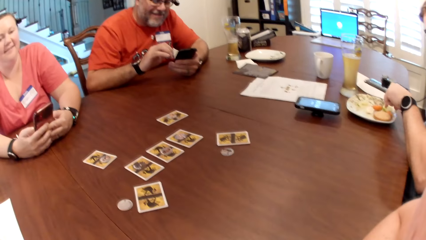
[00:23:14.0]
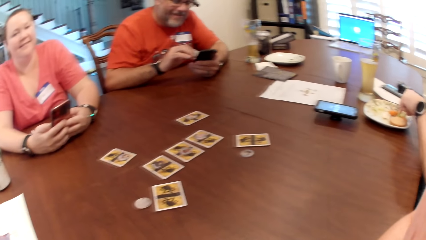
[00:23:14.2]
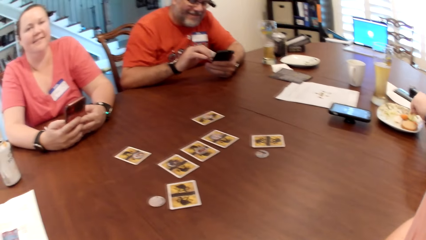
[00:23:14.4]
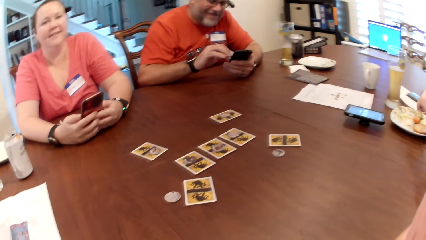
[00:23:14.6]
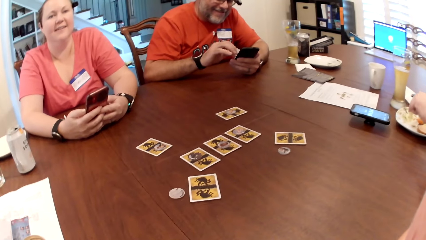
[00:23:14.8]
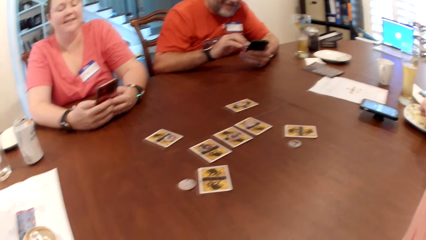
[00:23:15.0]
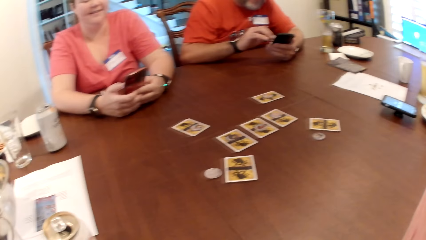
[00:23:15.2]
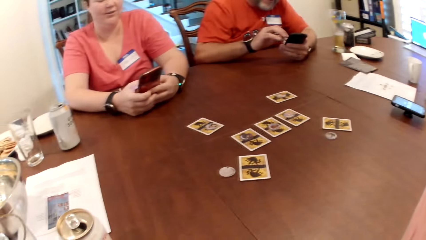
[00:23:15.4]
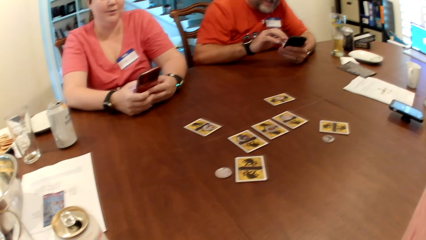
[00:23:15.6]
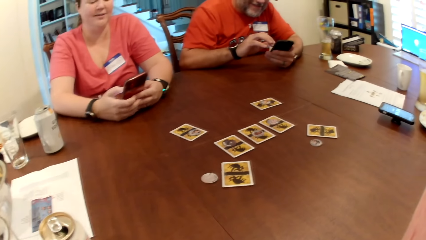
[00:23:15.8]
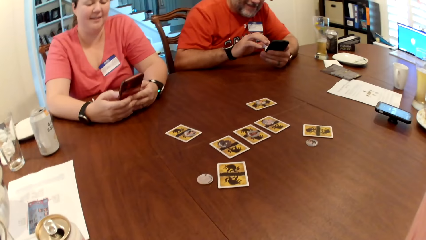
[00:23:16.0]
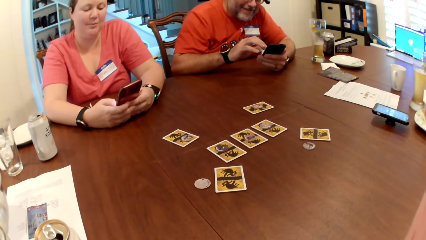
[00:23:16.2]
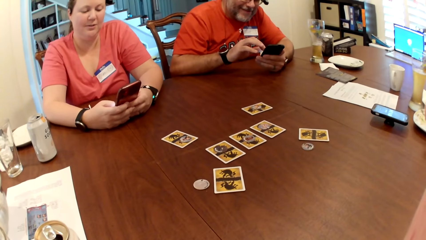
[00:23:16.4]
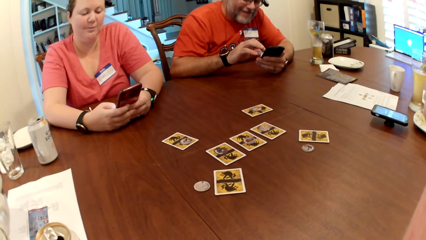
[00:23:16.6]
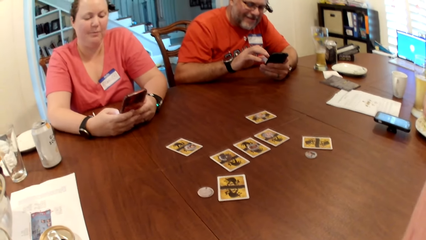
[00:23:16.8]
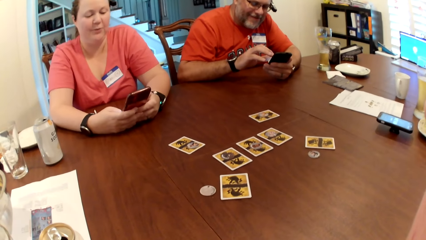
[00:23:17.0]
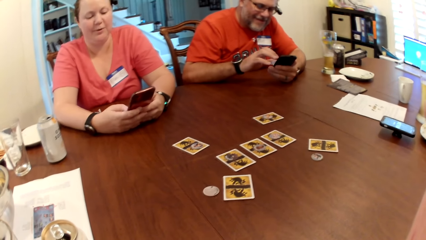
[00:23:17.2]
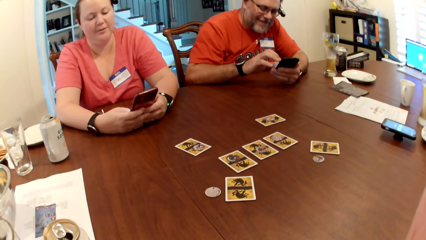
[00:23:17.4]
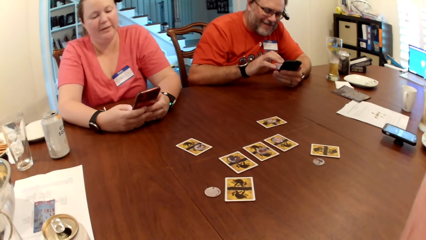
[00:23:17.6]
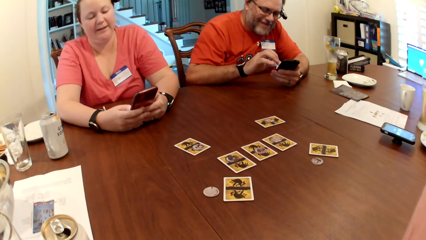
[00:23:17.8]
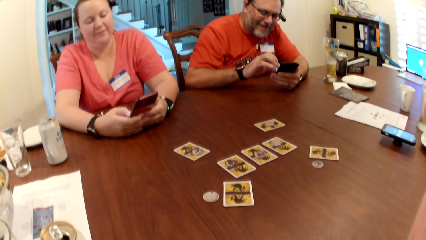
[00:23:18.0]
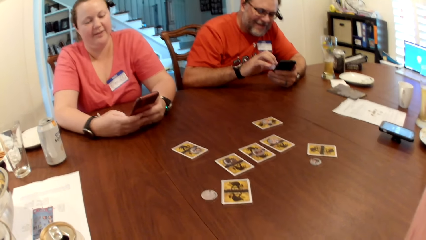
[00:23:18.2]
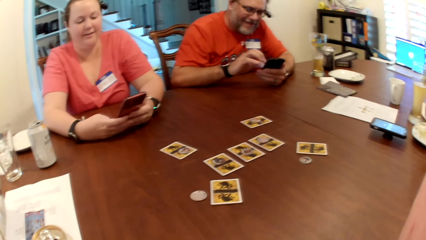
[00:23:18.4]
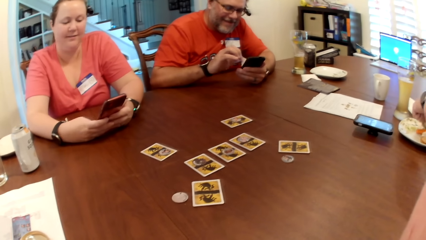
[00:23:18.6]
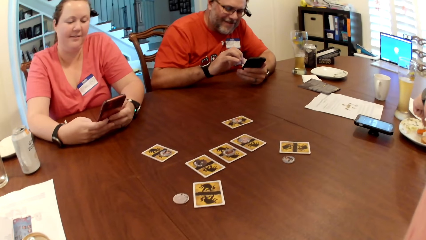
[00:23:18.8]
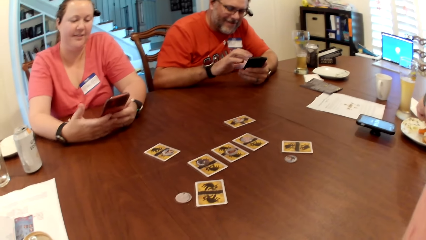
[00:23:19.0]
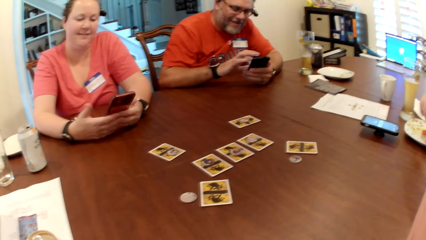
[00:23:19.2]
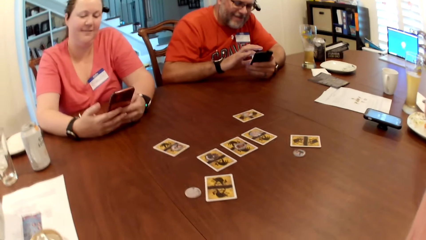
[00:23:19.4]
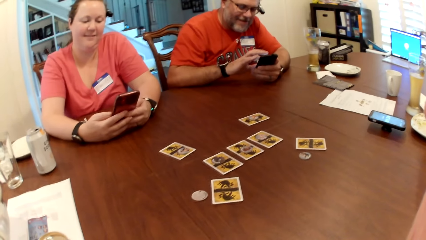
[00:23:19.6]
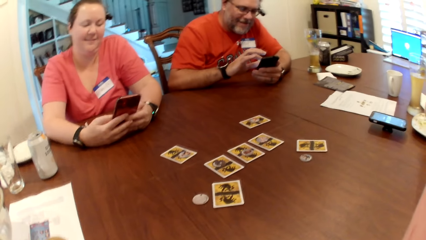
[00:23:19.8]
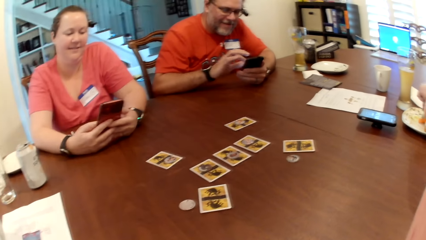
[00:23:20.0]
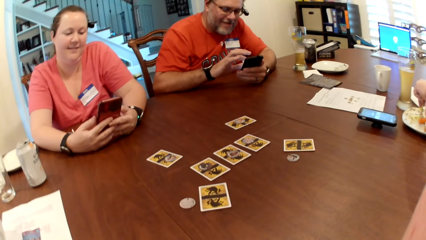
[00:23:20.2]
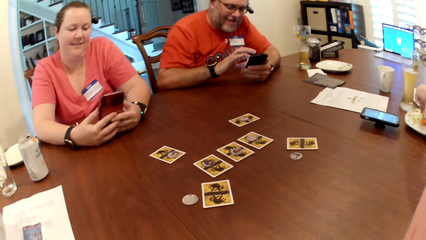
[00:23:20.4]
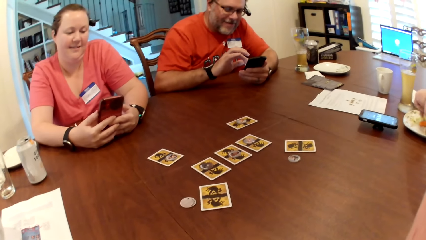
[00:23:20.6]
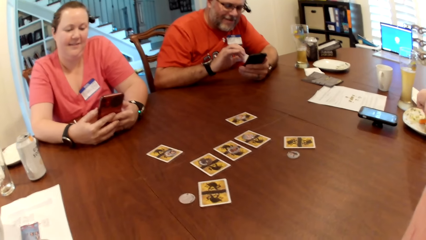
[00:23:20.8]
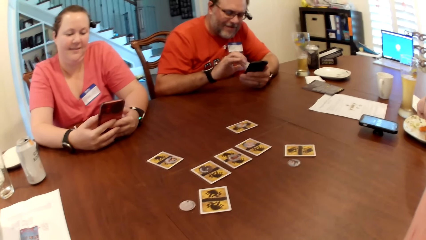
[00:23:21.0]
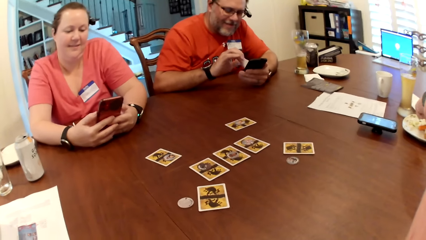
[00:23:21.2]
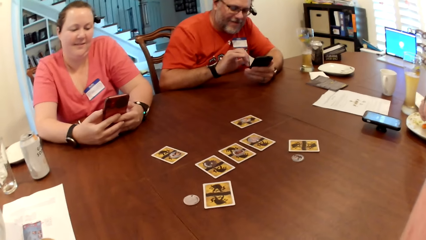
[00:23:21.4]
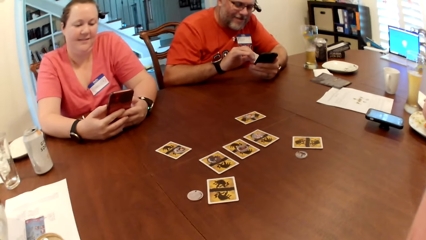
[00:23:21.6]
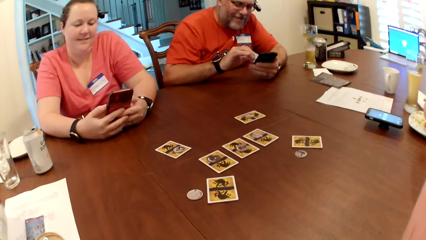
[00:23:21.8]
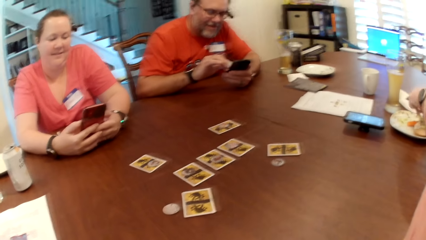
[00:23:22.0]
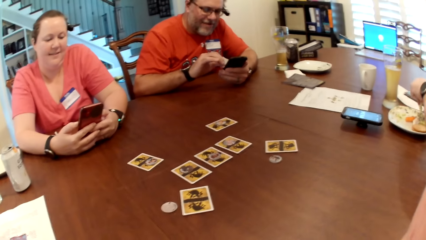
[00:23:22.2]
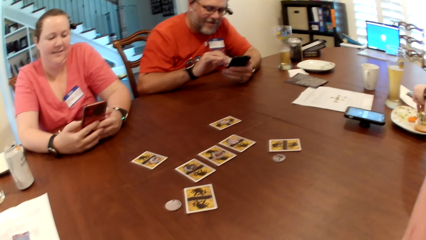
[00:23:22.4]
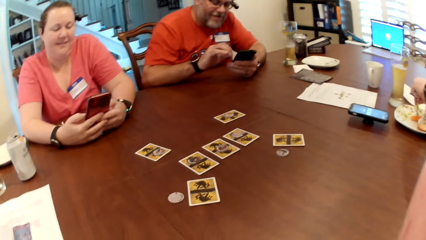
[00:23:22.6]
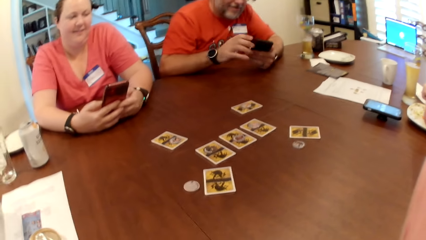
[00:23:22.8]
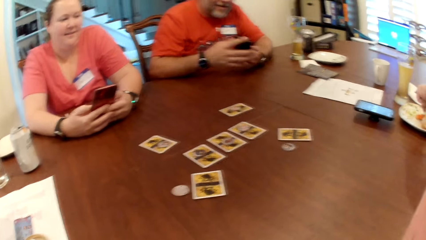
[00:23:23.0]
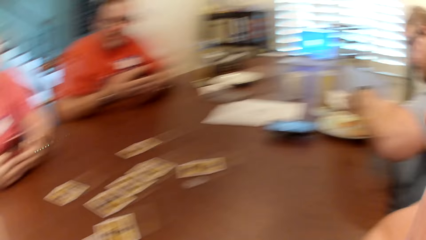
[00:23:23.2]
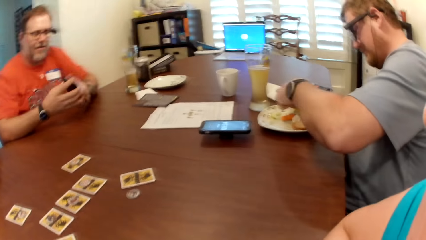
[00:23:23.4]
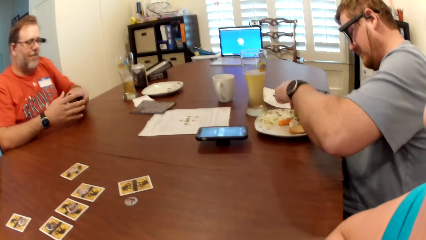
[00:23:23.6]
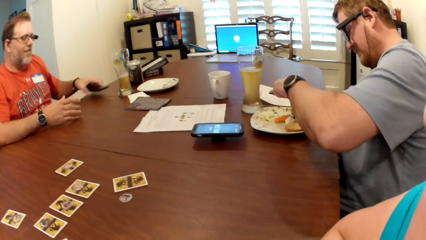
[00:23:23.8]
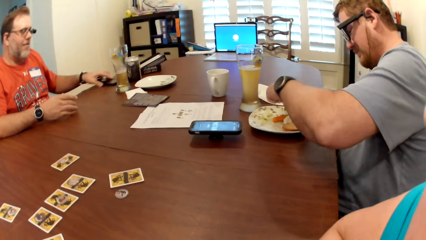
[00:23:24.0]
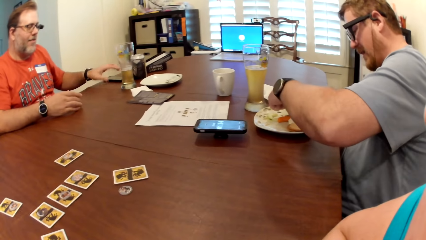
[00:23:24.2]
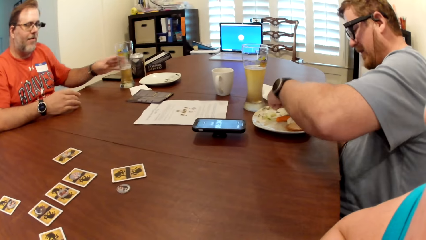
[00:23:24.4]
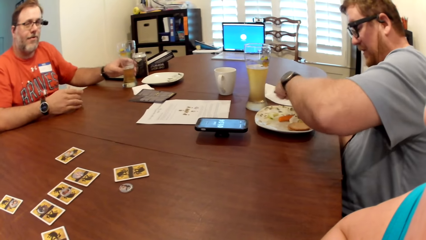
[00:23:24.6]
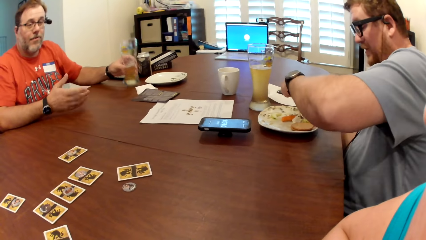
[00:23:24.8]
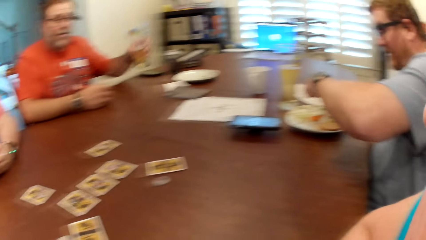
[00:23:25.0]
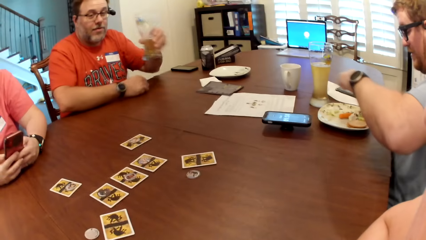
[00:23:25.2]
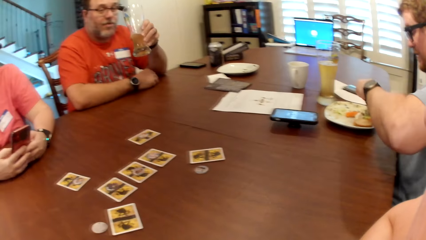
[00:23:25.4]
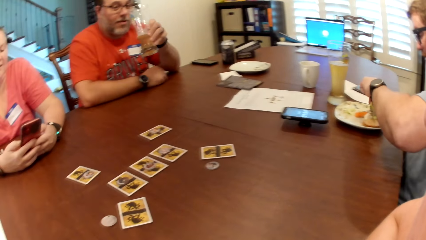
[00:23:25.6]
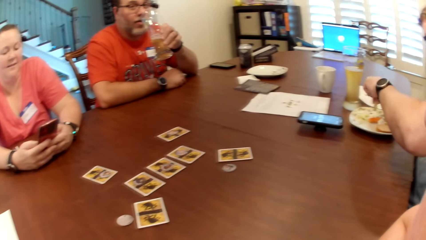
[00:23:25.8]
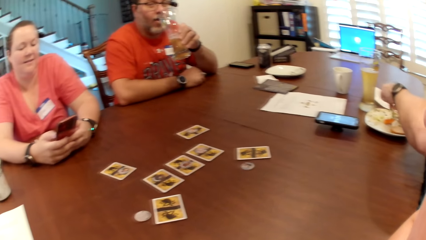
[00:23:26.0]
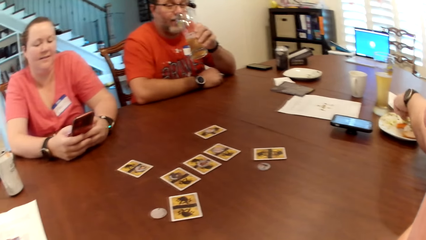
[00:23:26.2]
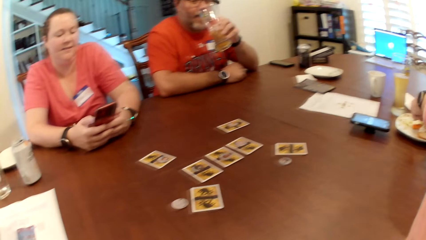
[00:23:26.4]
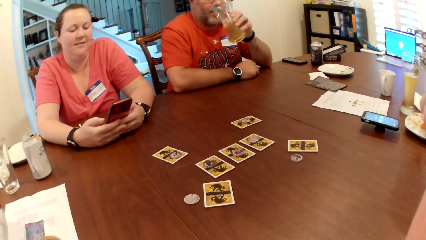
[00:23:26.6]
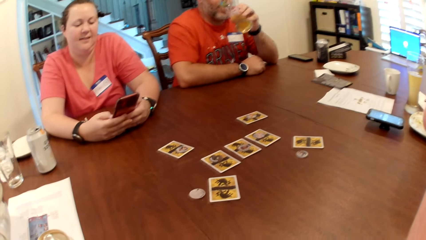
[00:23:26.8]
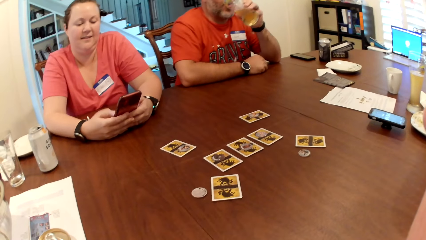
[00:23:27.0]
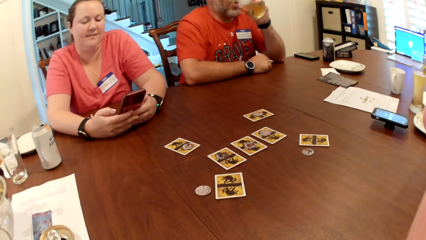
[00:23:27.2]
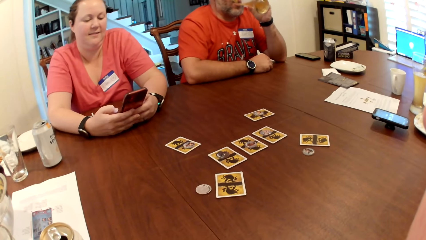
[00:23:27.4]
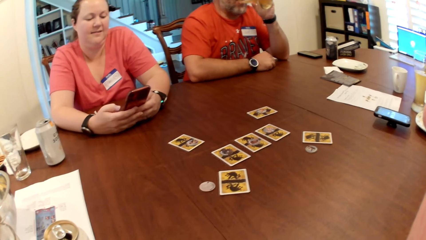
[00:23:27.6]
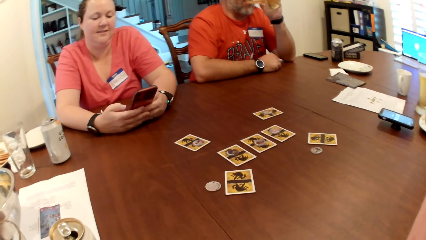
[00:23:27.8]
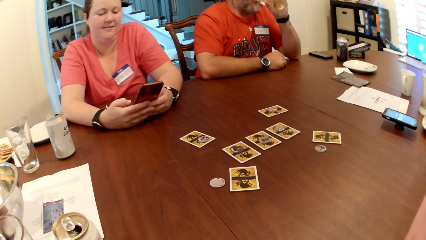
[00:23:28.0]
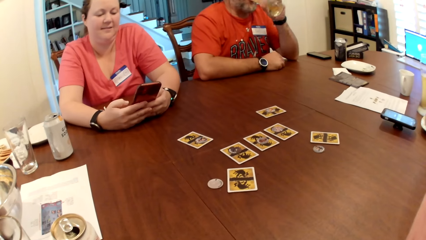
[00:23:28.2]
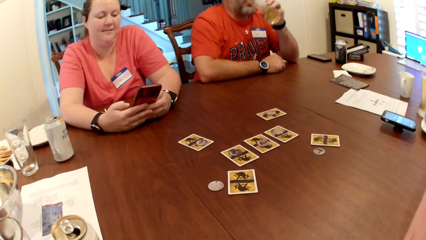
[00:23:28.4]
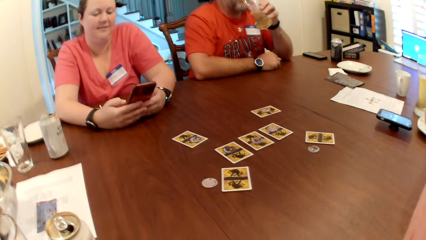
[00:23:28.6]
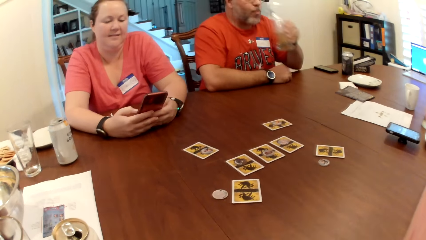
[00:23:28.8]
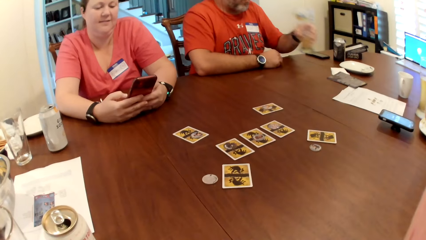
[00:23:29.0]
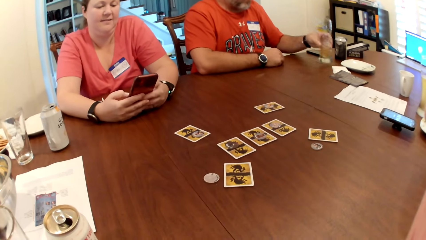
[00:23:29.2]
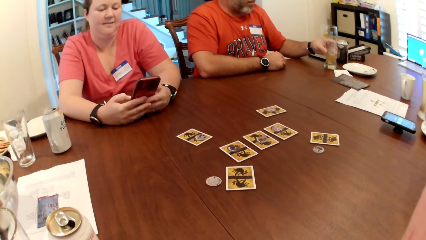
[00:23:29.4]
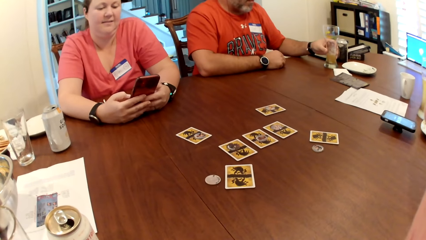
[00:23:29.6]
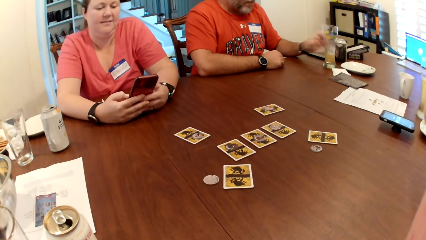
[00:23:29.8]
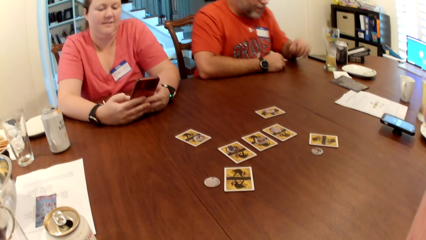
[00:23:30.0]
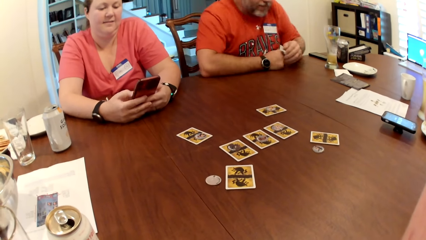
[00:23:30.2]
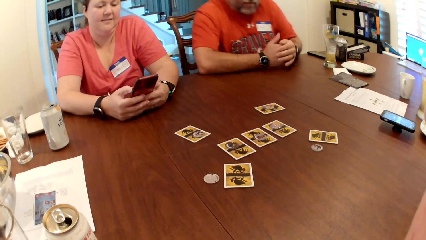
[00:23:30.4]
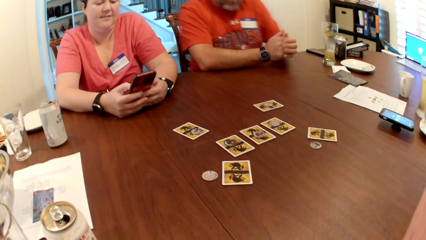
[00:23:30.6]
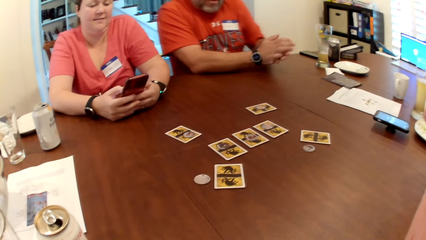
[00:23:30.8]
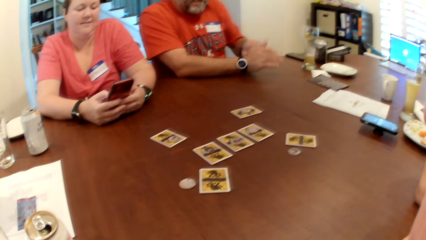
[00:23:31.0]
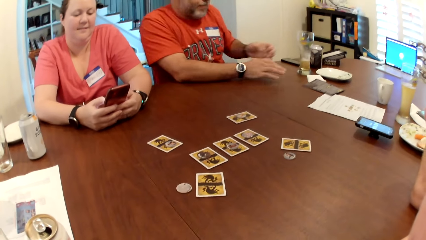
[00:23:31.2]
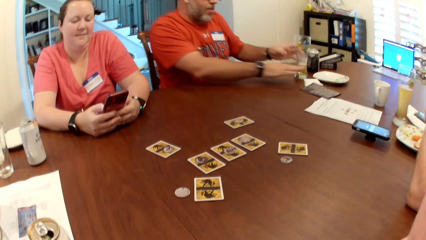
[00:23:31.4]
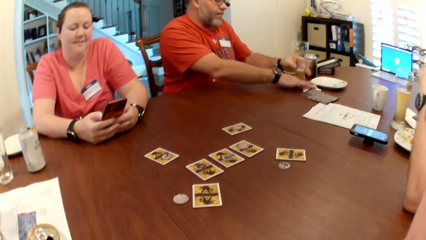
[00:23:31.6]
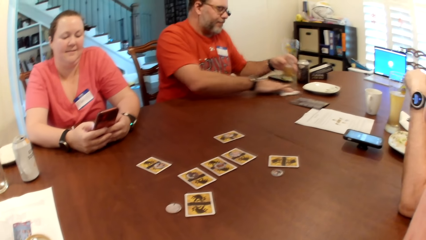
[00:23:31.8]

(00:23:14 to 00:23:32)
A man picks up a snack from a plate with his left hand. Another man drops the phone on the table with his left hand. He picks up a cup of drink from the table with his left hand, drinks from the cup in his left hand, and drops the cup on the table with his left hand.
